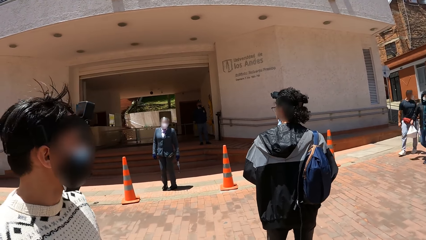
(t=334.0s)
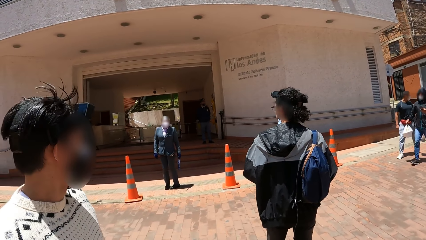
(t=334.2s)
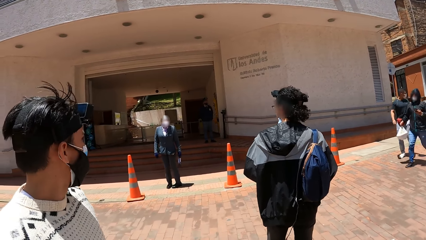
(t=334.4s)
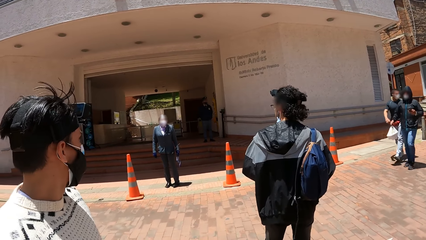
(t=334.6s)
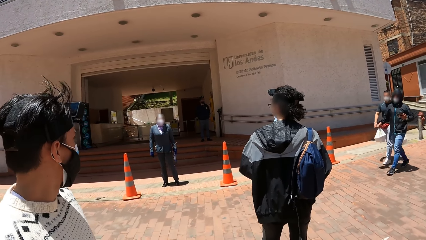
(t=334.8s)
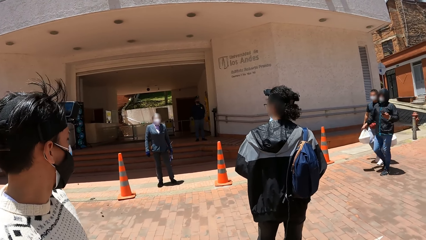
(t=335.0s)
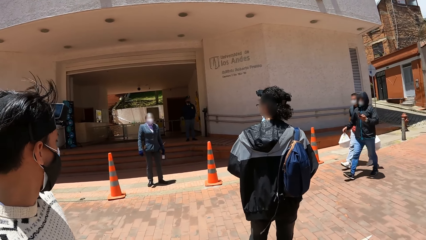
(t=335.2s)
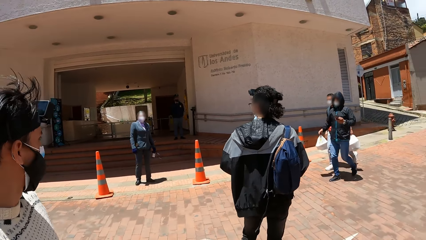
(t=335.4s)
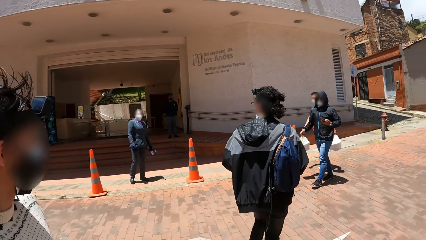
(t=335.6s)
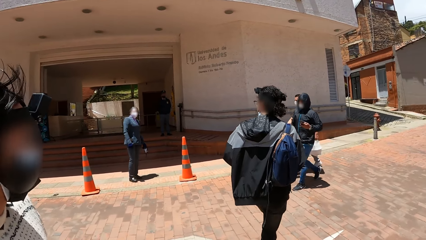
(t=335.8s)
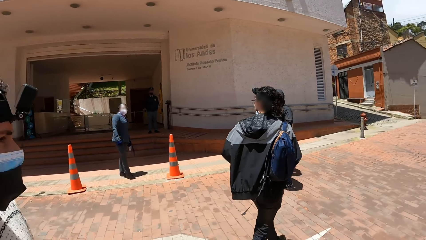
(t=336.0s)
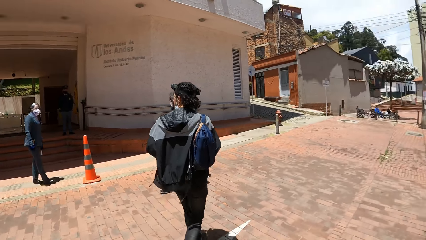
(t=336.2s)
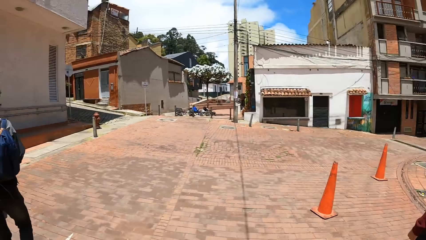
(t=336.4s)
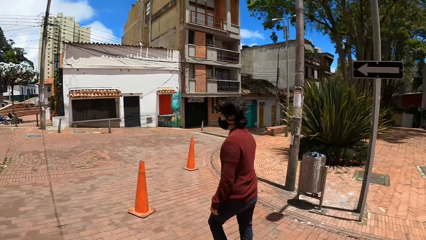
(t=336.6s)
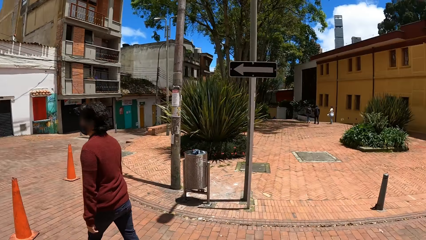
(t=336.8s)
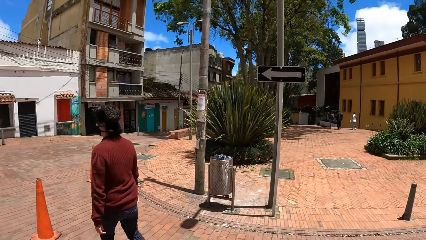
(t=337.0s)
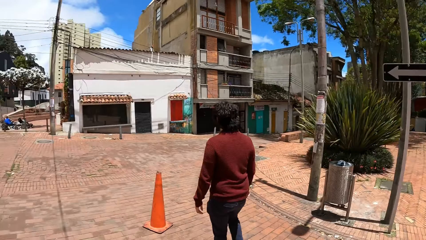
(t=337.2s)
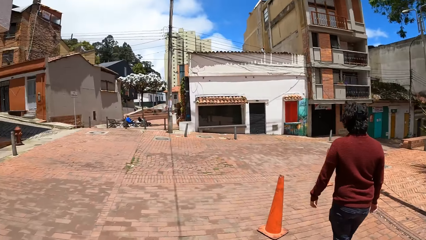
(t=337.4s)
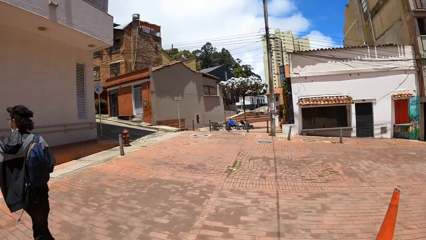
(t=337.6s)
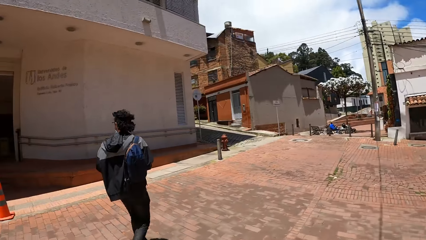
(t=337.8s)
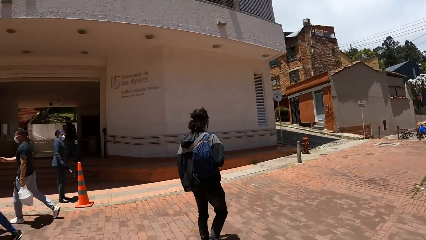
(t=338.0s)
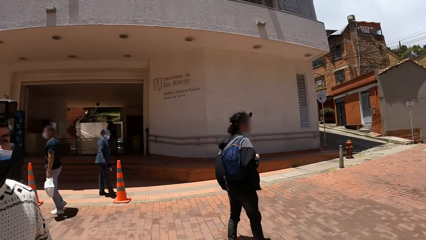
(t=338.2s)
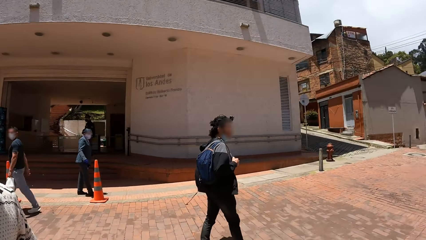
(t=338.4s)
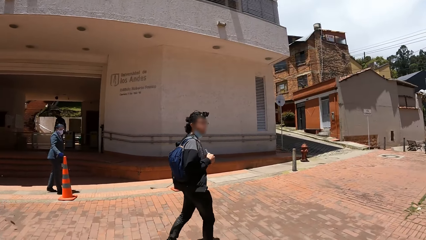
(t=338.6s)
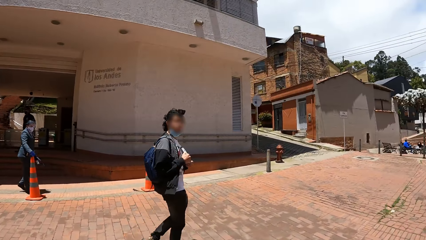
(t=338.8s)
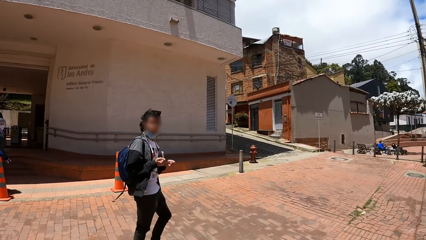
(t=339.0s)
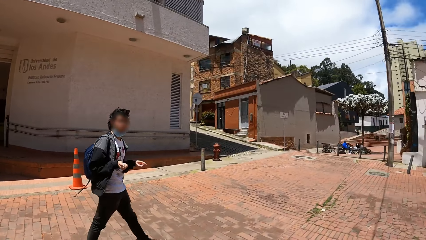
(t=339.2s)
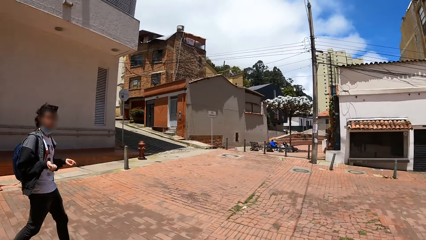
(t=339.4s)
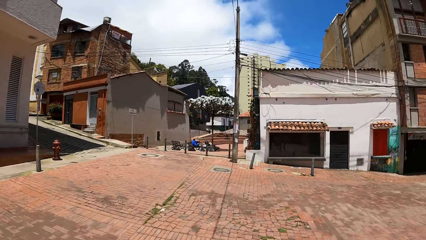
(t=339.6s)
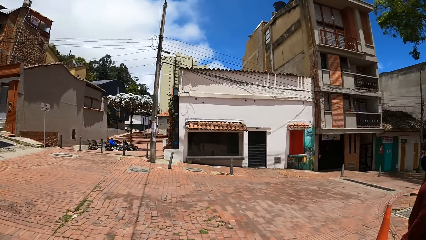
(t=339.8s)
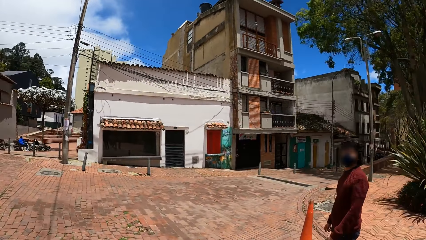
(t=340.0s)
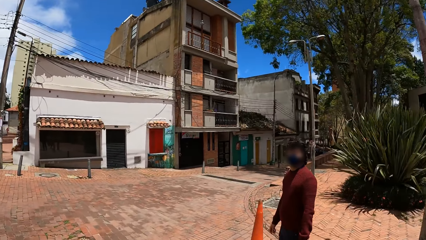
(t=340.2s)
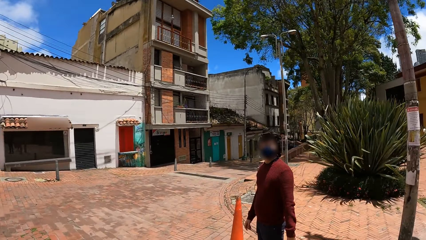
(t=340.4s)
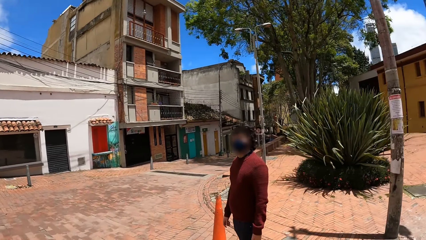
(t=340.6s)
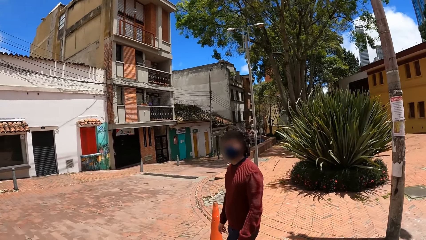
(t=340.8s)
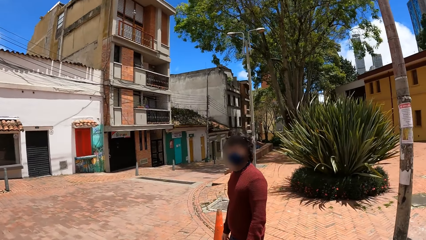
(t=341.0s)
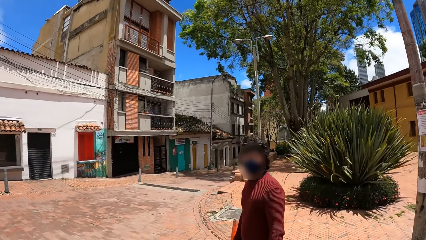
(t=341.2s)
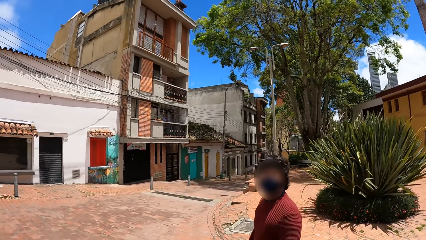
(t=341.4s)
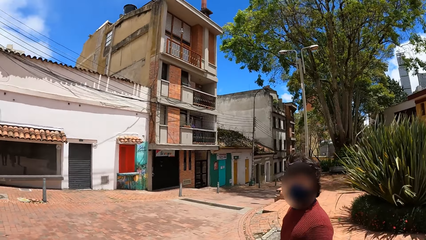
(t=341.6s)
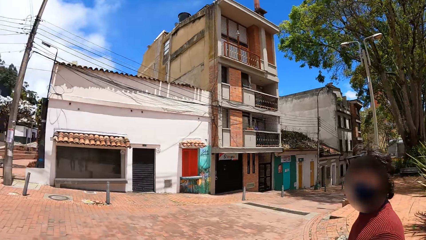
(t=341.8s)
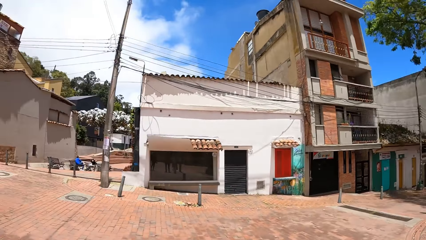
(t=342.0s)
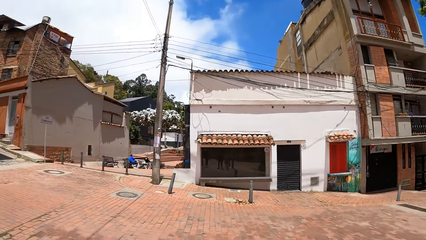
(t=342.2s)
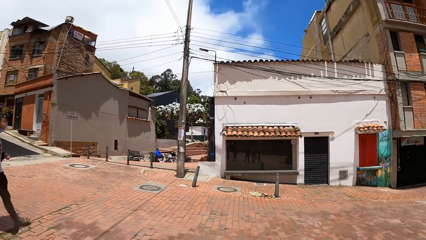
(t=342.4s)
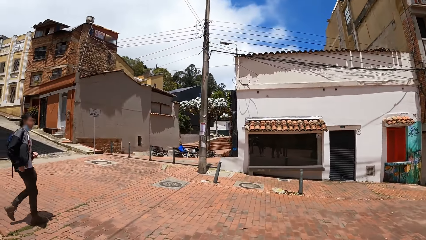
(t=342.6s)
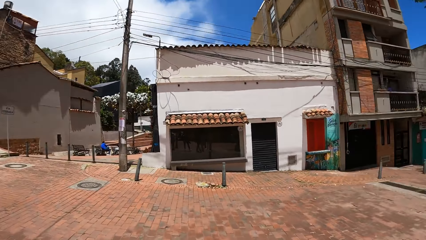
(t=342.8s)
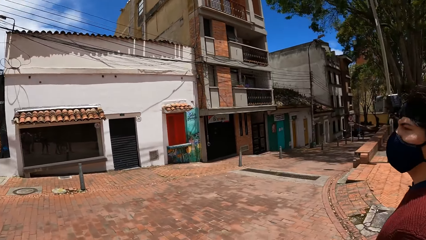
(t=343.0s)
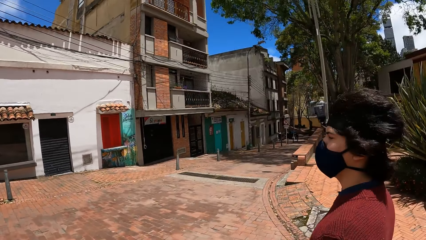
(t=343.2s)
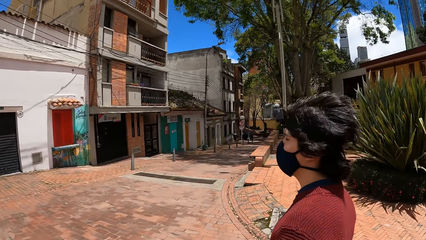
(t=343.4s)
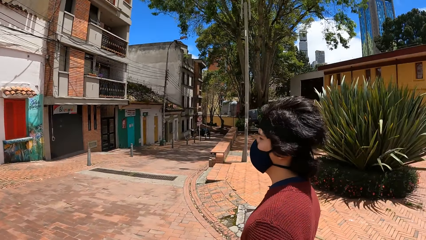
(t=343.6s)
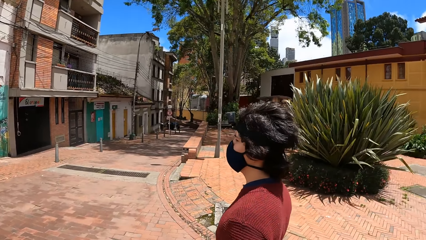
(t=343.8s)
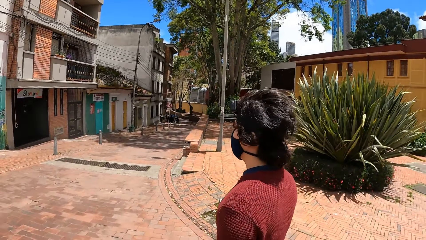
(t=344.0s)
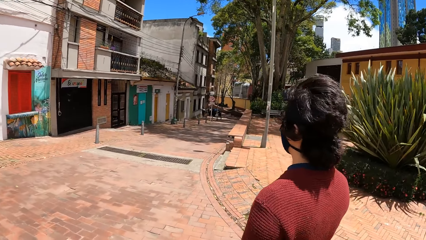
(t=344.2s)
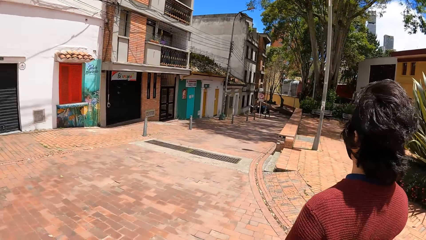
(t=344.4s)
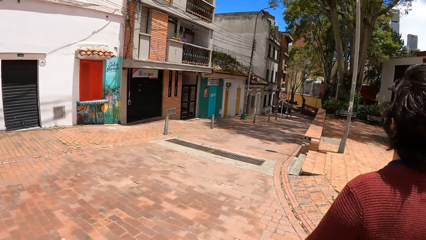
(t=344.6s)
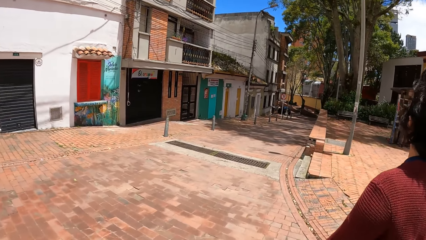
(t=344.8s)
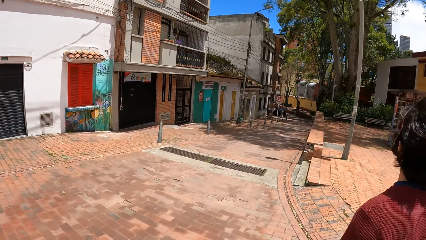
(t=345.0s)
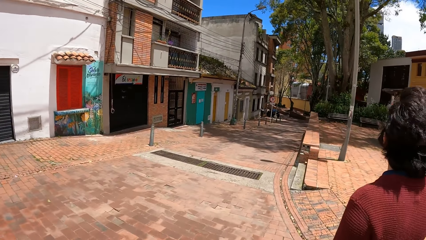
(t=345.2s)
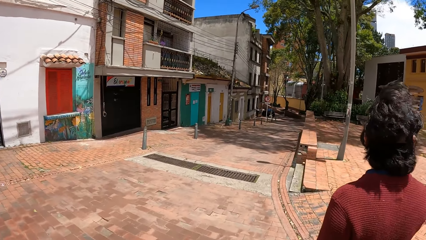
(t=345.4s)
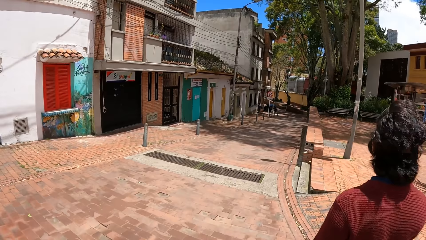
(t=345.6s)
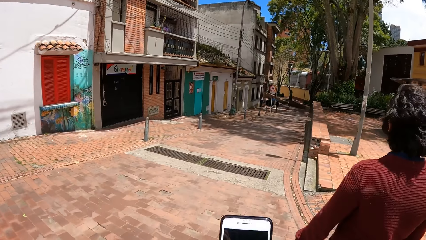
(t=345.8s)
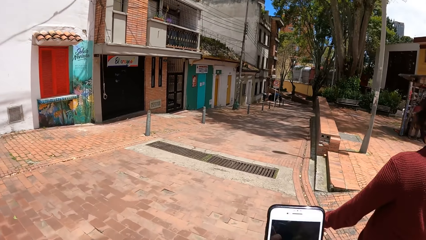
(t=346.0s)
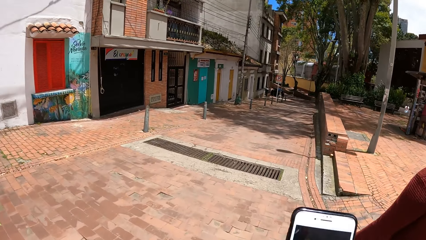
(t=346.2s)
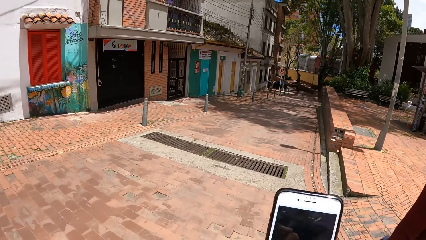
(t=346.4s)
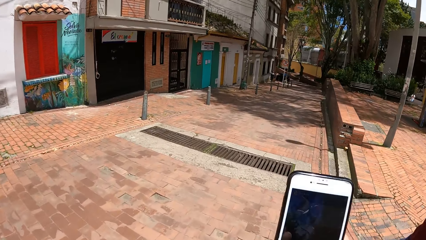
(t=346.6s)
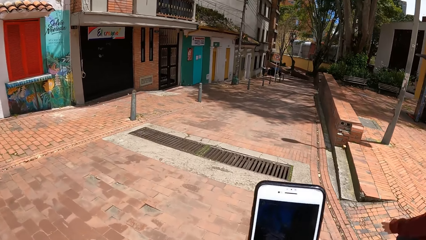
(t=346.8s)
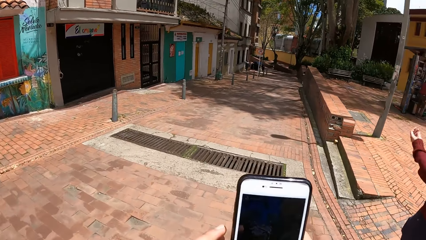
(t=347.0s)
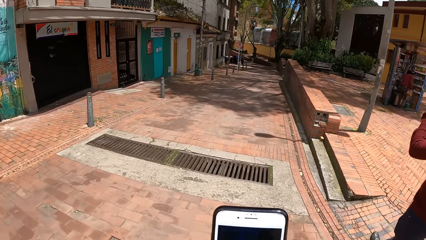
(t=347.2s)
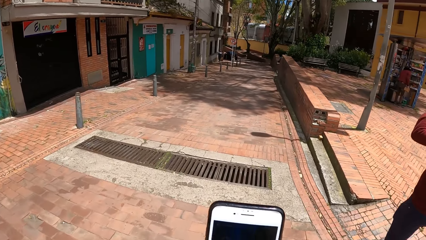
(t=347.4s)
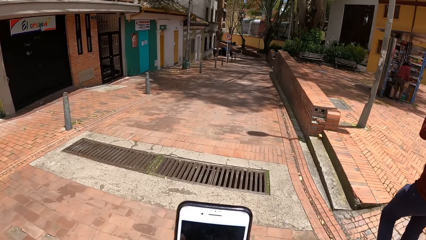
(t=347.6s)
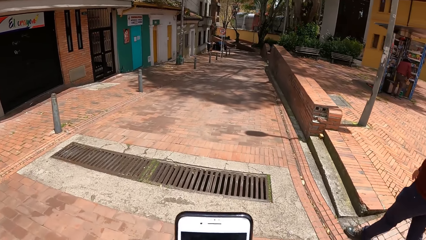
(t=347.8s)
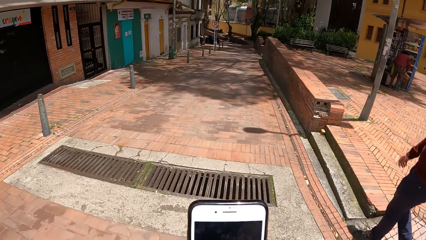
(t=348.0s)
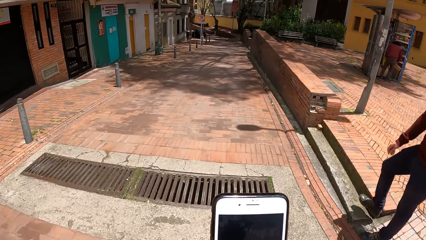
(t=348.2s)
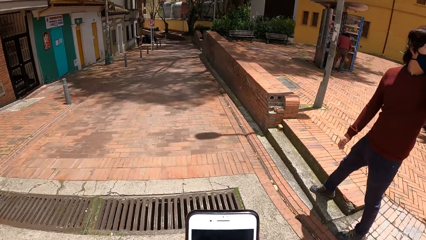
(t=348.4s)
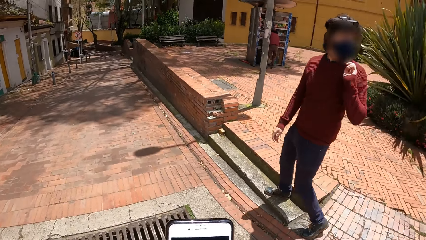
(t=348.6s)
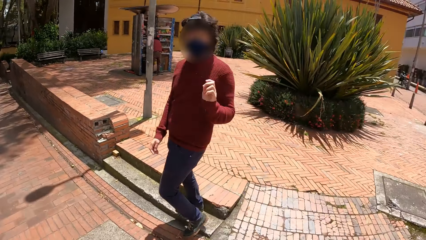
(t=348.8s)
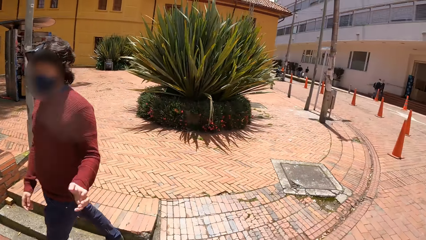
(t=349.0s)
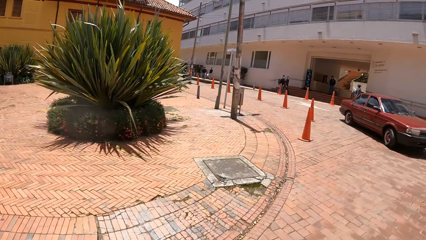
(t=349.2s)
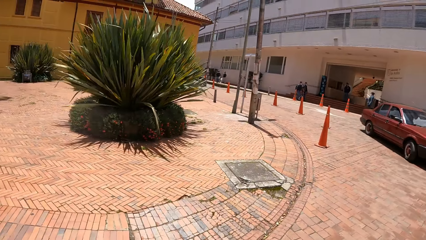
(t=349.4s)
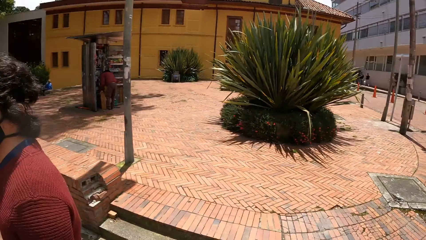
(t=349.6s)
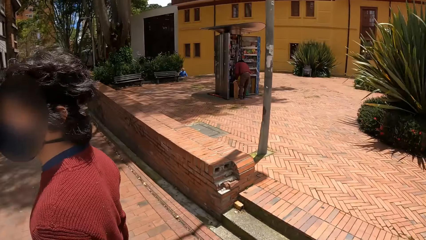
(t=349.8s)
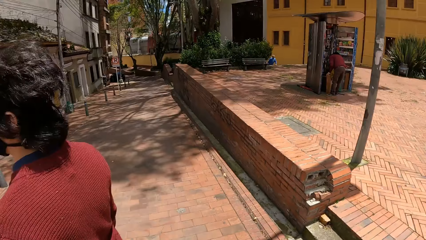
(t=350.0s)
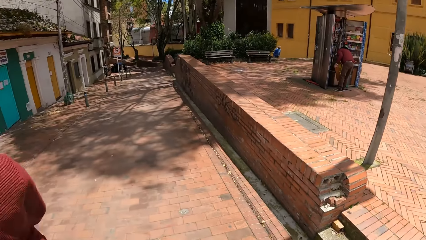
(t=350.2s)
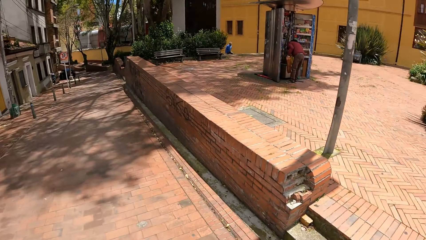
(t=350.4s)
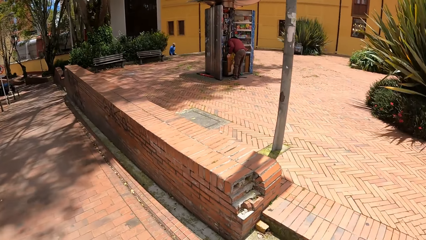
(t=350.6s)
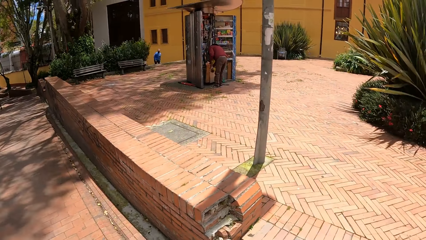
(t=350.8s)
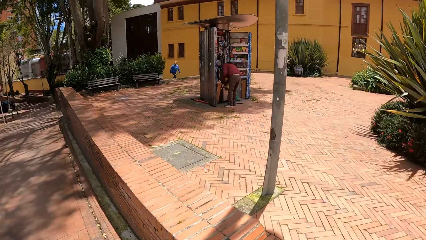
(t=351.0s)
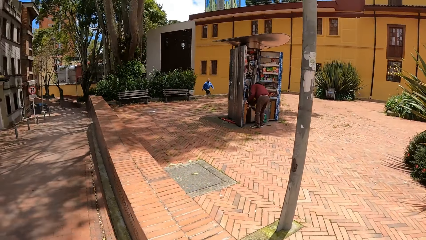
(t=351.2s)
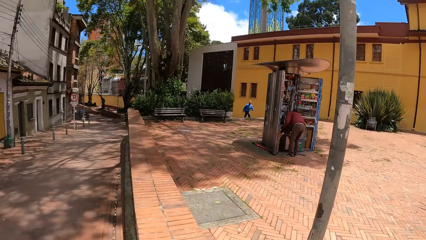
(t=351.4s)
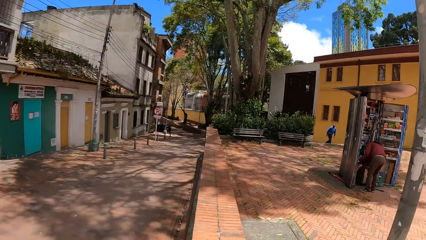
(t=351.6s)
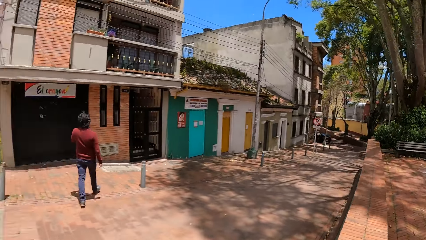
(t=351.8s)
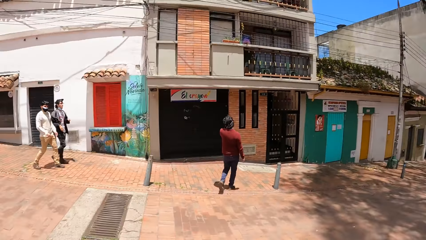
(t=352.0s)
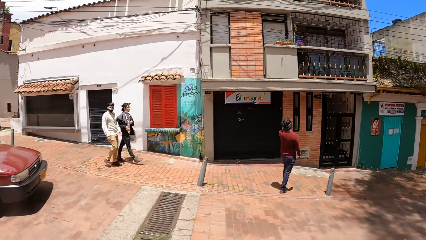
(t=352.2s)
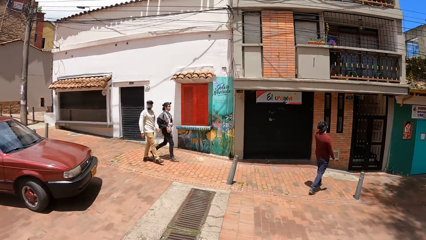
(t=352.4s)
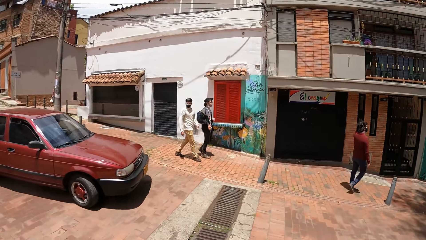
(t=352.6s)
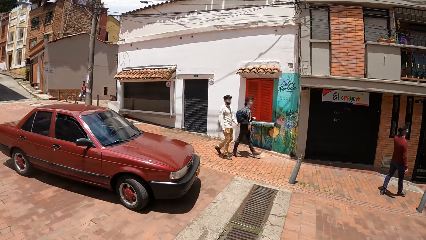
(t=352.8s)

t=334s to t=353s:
A man and another man walk past the camera wearer. The camera wearer looks around. She uses a phone. She walks around the street. A man walks around the street. The camera wearer operates the phone with her hands. She looks around. Another man searches through a stall with his hands. The man walks around the street.
